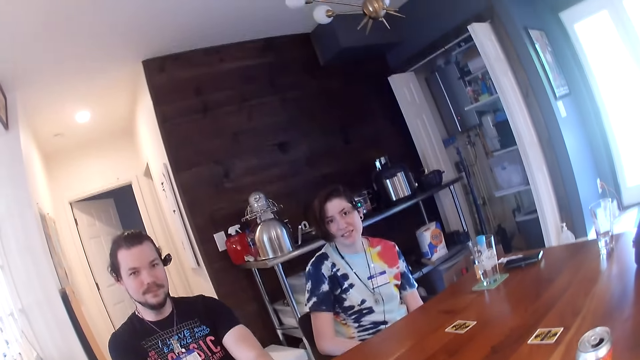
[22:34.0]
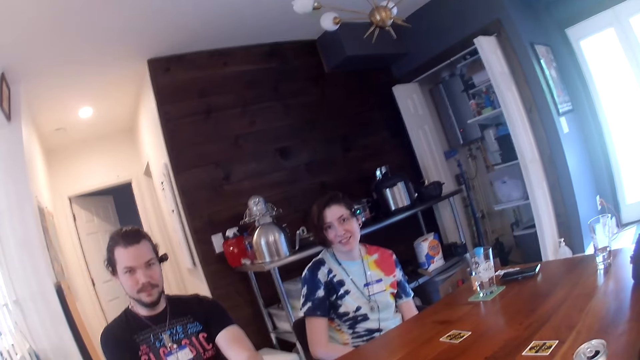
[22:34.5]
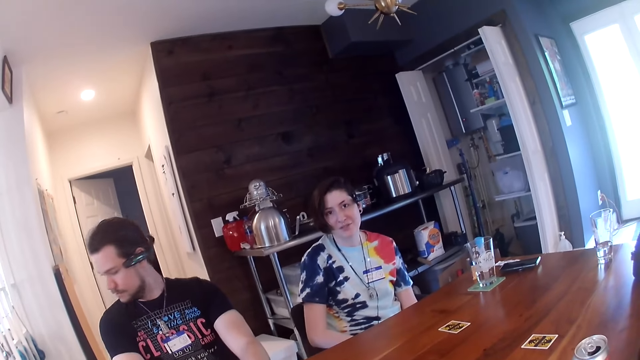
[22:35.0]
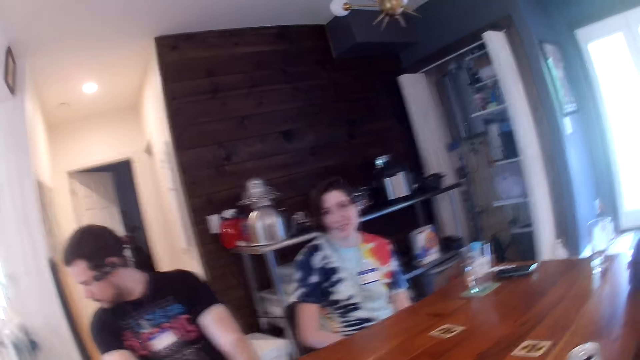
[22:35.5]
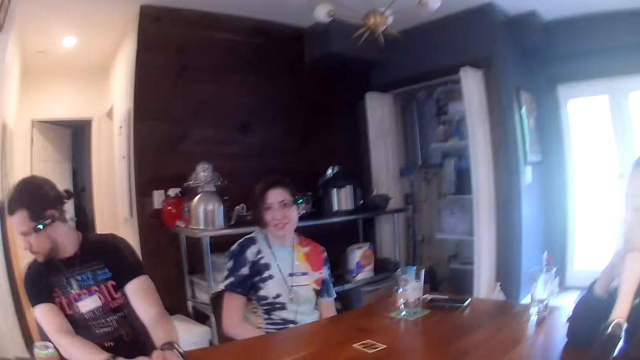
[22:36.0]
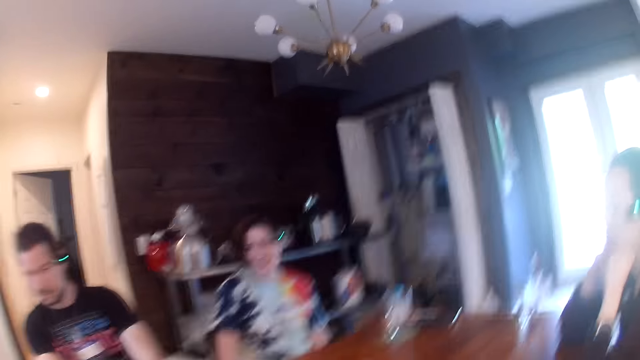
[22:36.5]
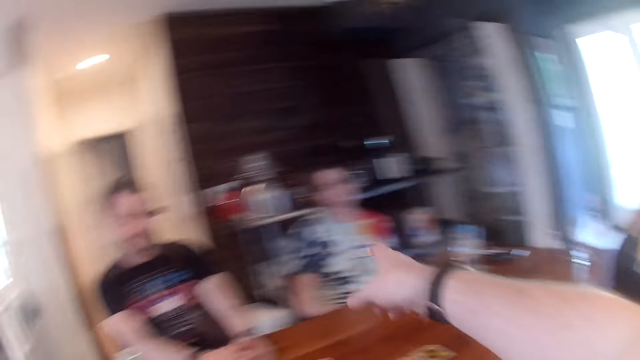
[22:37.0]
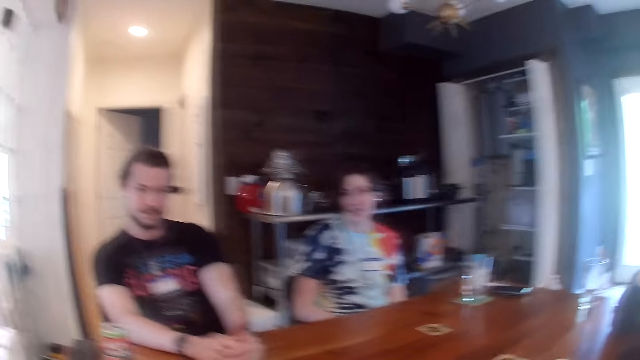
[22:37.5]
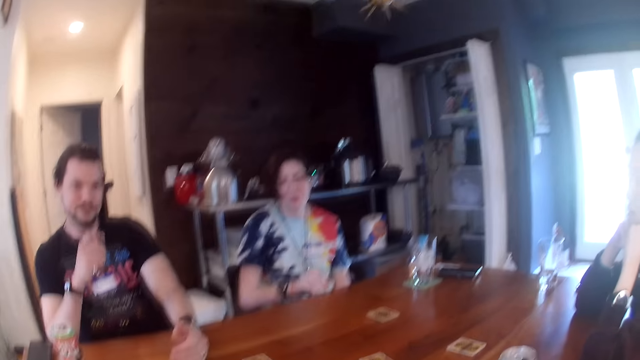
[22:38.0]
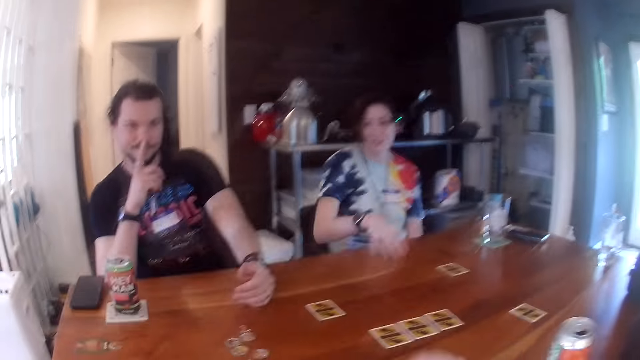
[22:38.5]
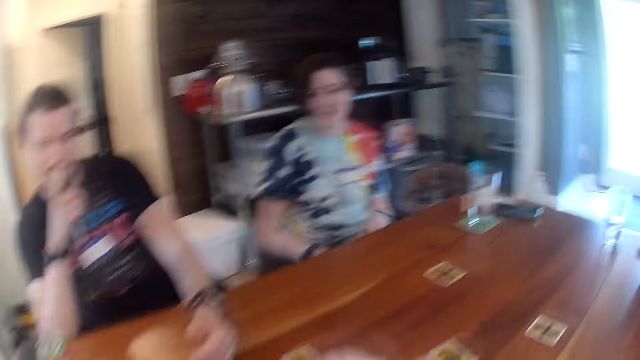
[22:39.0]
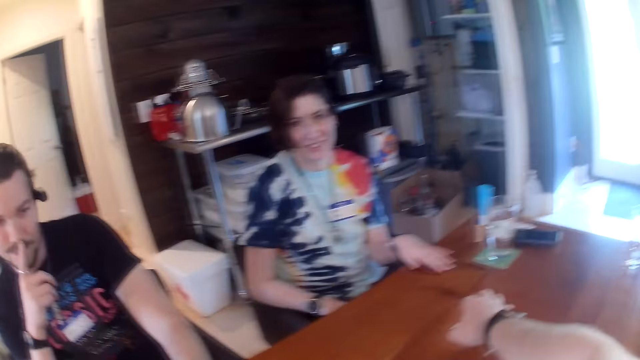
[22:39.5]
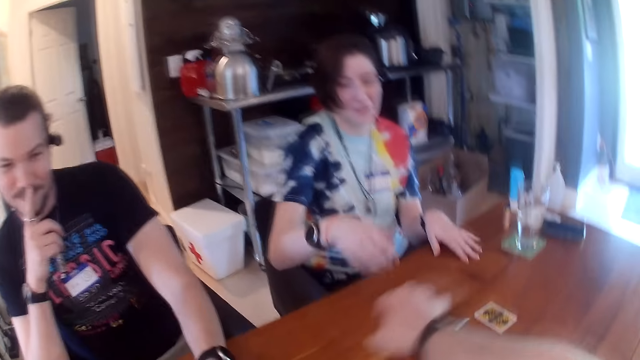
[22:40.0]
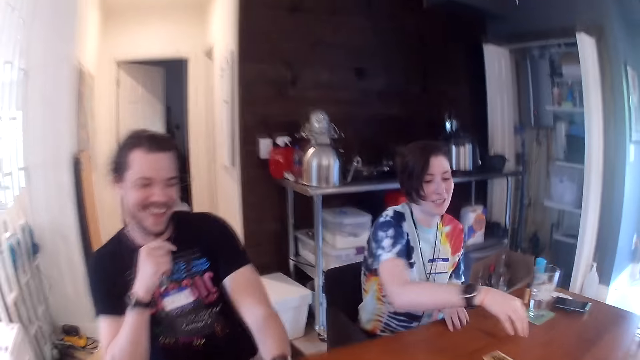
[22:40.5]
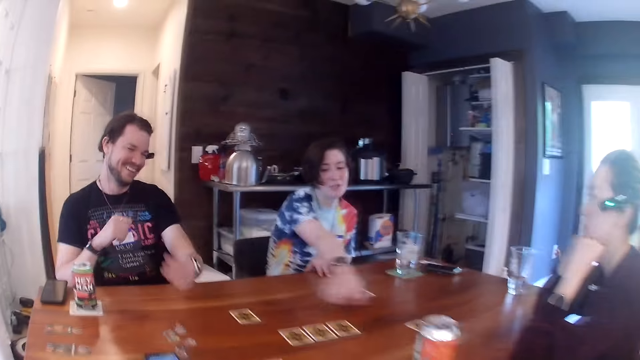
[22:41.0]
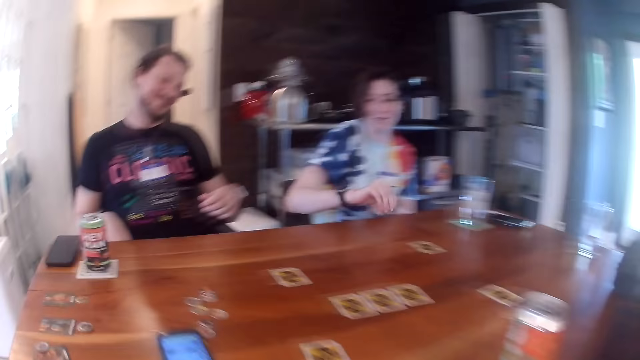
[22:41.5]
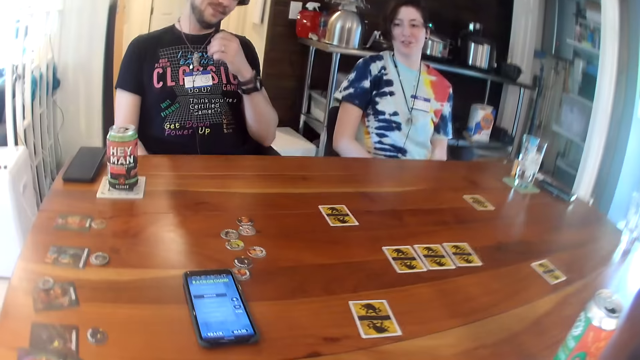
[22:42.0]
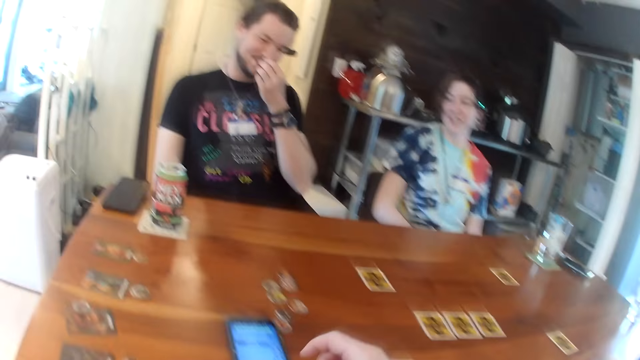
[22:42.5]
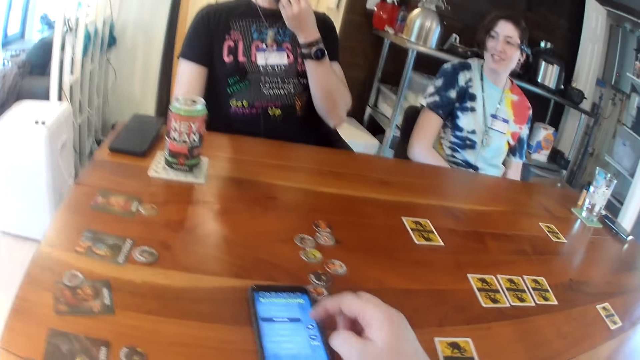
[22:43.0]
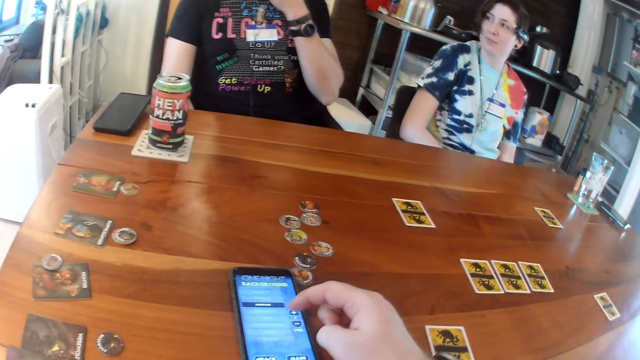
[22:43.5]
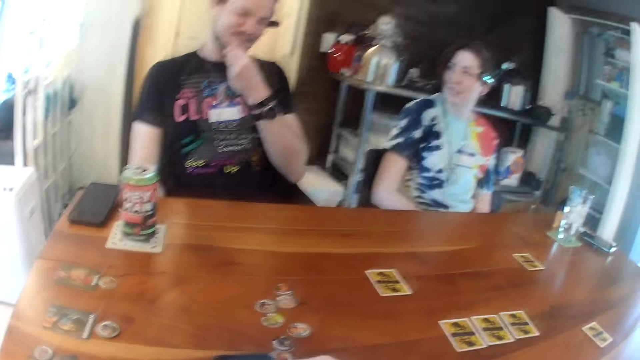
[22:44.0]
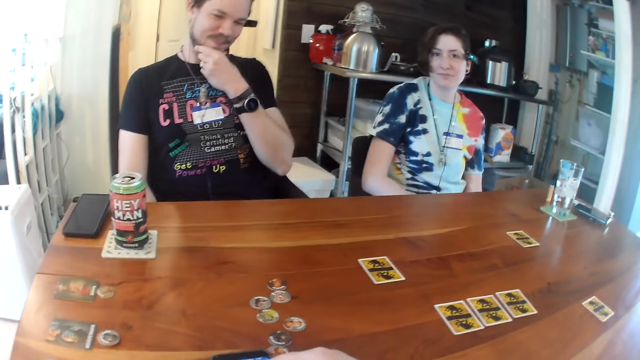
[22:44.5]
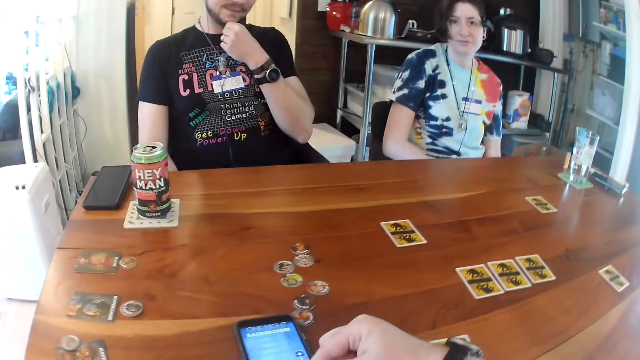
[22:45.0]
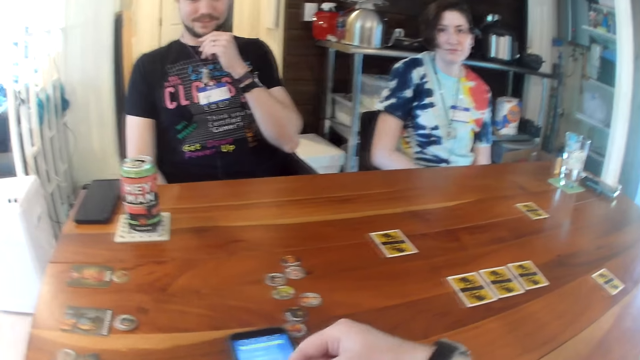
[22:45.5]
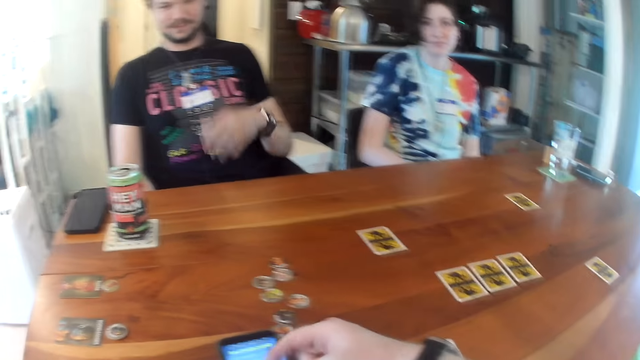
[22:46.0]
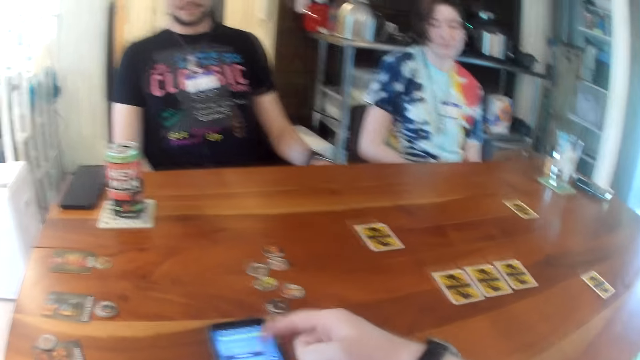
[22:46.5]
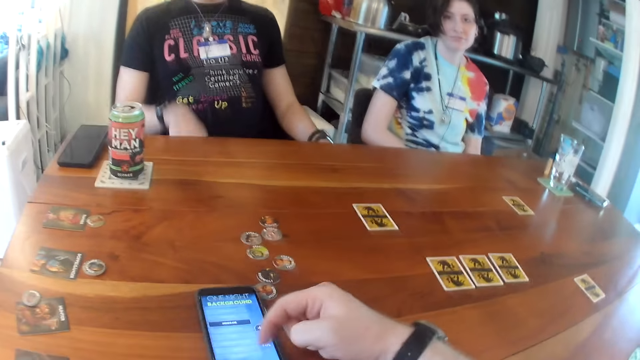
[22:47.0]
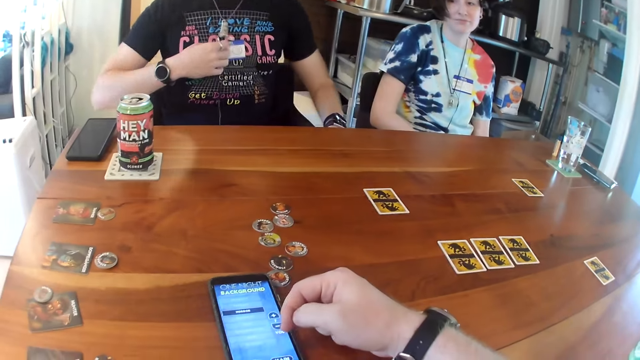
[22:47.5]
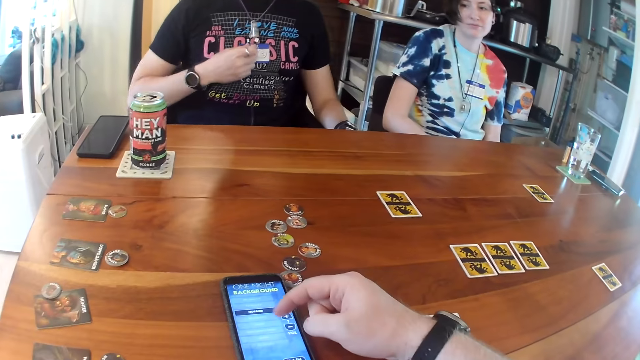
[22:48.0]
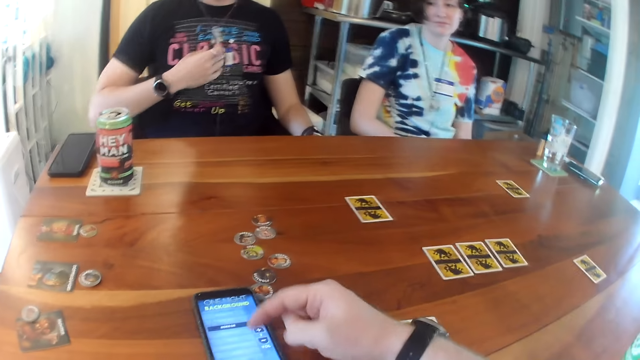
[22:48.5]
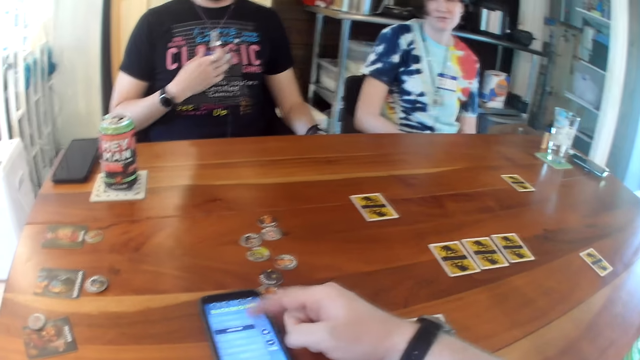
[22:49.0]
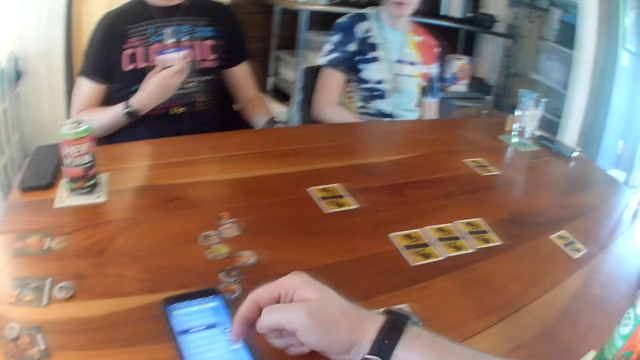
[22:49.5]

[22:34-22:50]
The camera wearer points to the woman and the man. The man puts his right index finger on his lips. The camera wearer touches cards on the table with his right hand. A man touches the beards. The camera wearer operates the phone on the table with his right hand. He scrolls through the phone.

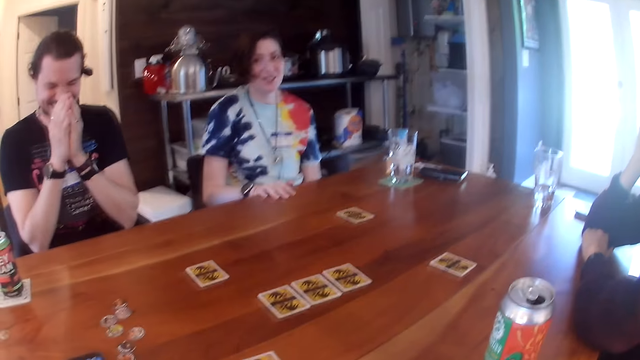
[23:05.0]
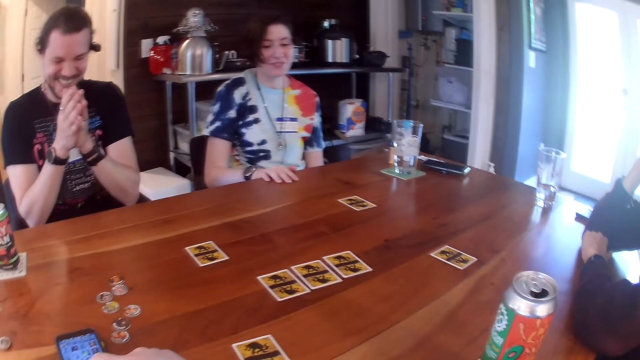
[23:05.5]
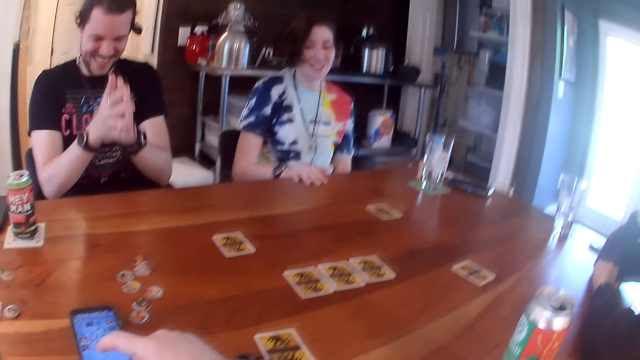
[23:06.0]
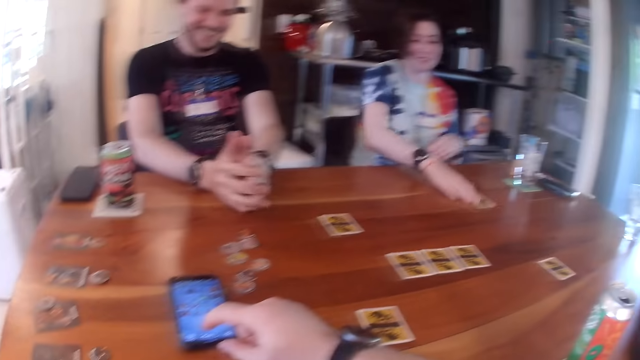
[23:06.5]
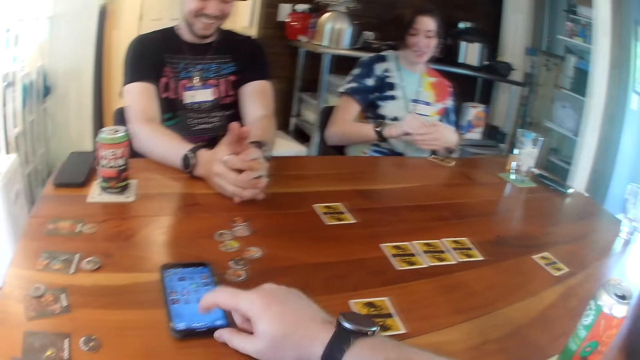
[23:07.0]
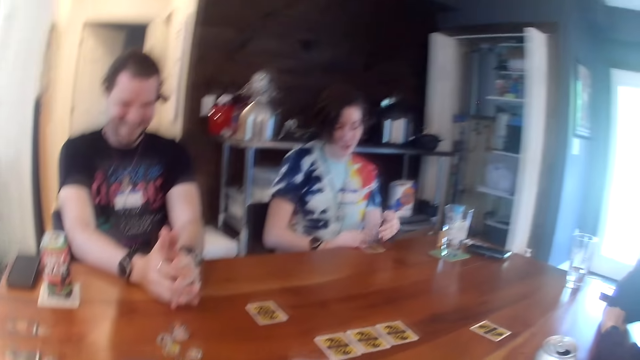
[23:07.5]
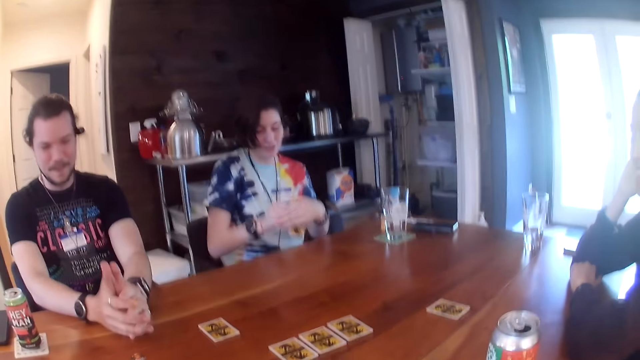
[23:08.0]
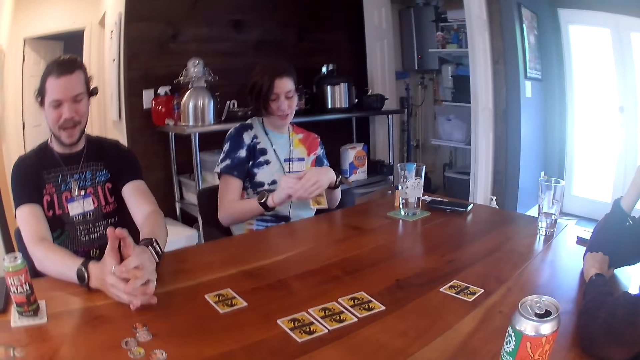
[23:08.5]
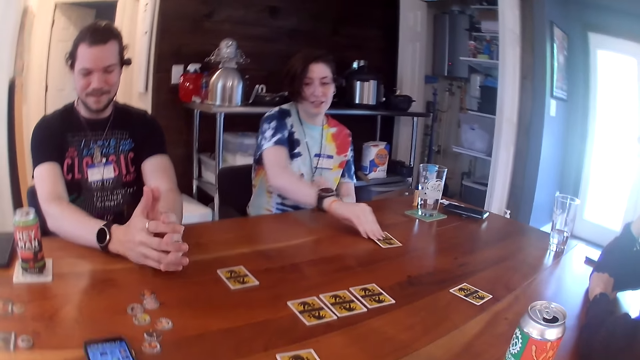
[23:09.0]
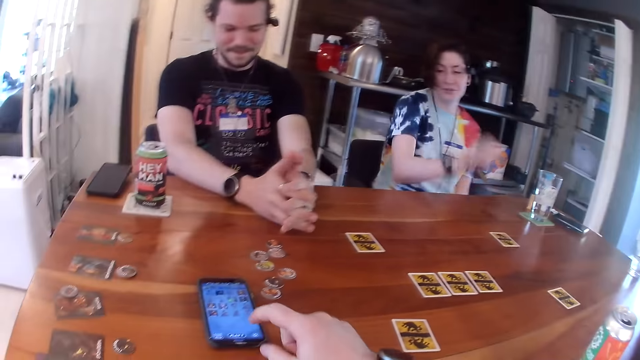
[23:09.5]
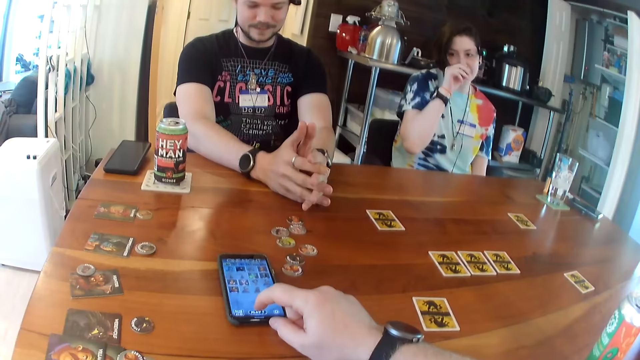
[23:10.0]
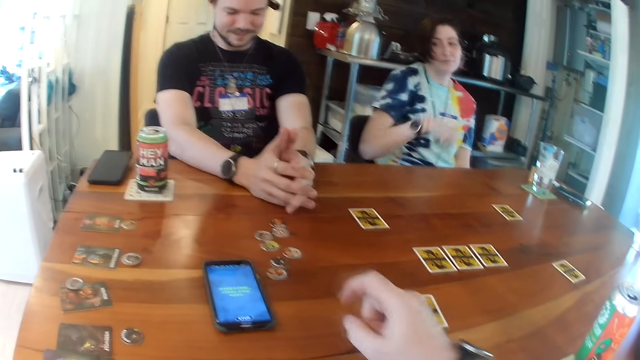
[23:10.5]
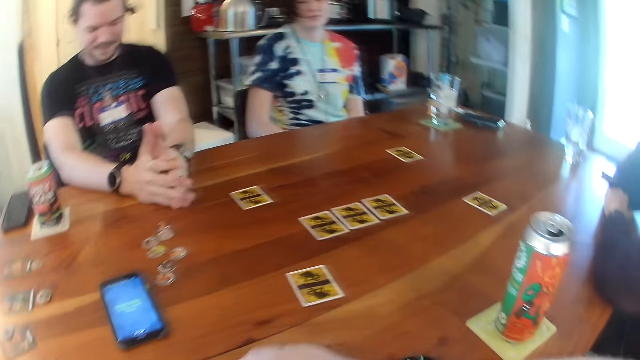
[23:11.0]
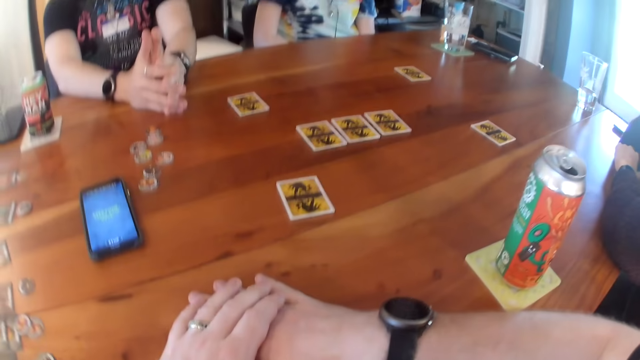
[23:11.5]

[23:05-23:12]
A woman picks up a card on the table with her right hand. The woman drops the card in her right hand on the table. The camera wearer touches the screen of the phone on the table with his right hand. He drops his hands on the table.
